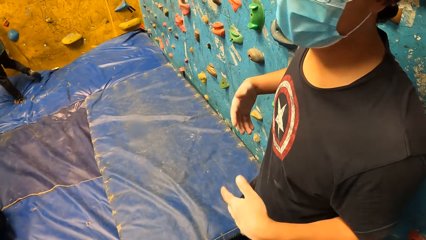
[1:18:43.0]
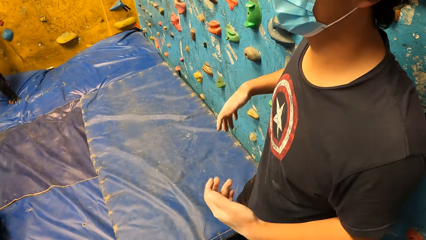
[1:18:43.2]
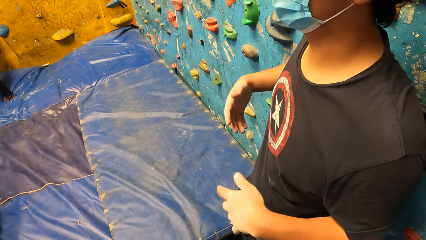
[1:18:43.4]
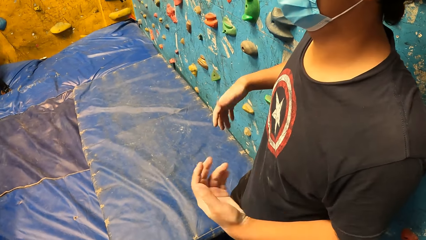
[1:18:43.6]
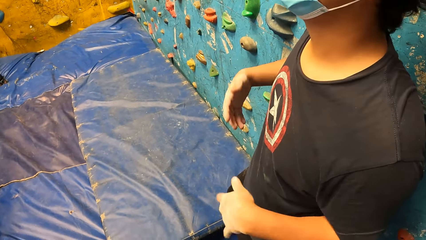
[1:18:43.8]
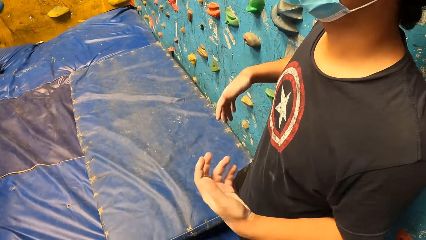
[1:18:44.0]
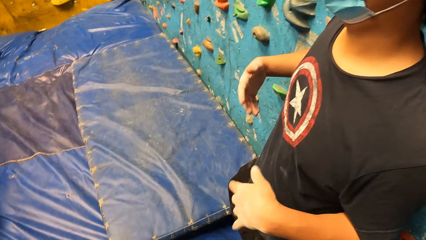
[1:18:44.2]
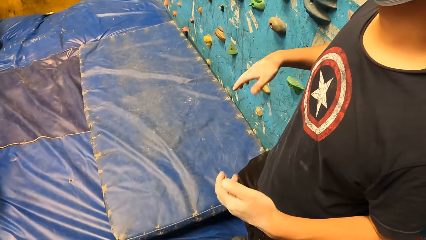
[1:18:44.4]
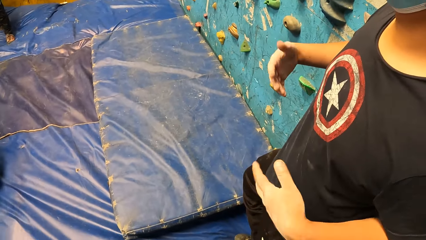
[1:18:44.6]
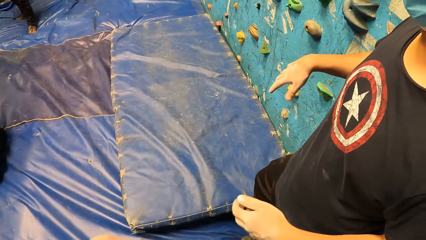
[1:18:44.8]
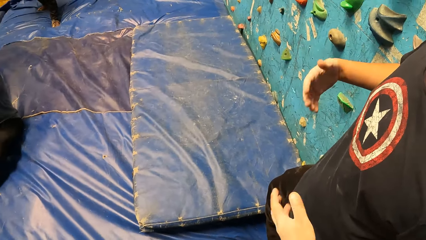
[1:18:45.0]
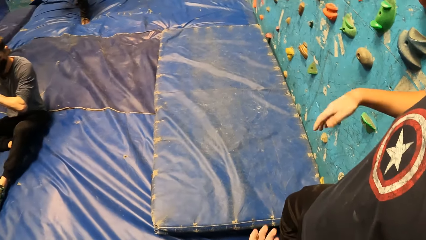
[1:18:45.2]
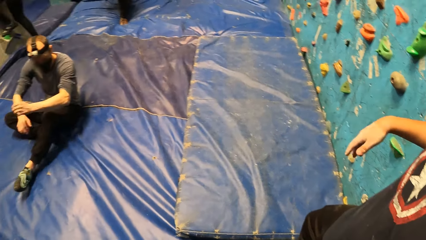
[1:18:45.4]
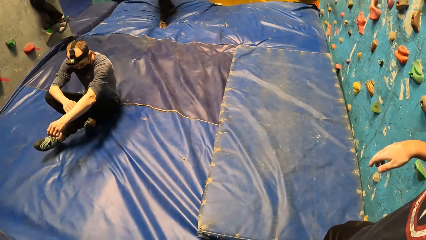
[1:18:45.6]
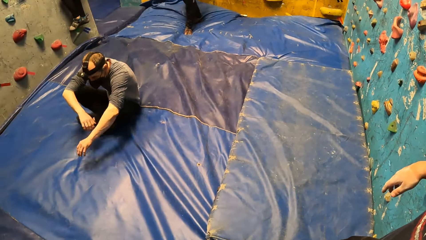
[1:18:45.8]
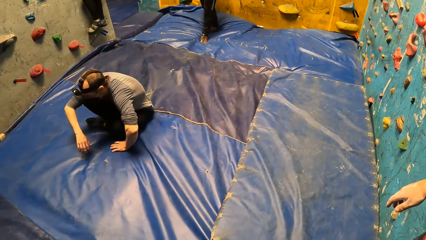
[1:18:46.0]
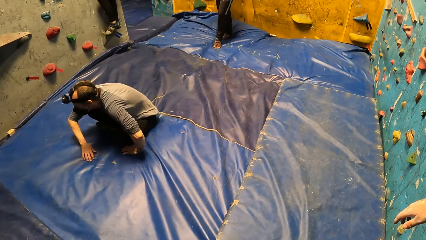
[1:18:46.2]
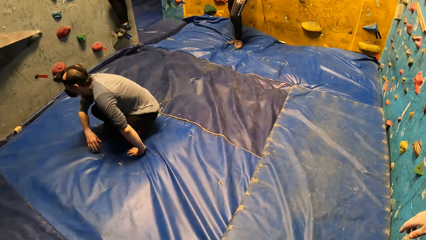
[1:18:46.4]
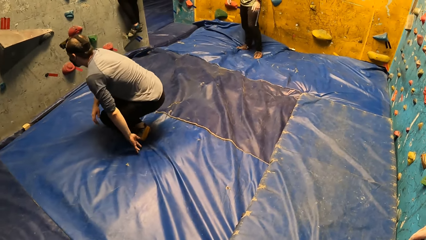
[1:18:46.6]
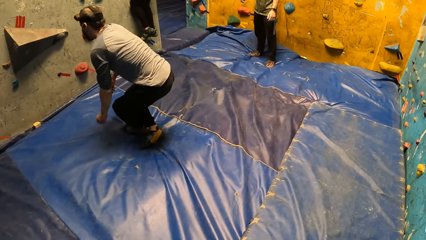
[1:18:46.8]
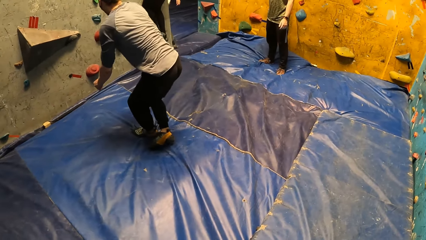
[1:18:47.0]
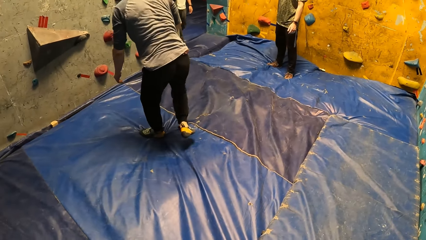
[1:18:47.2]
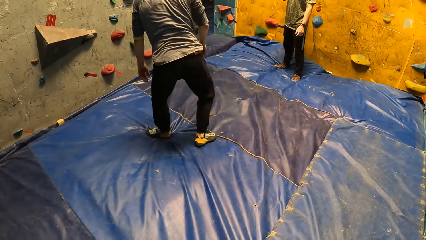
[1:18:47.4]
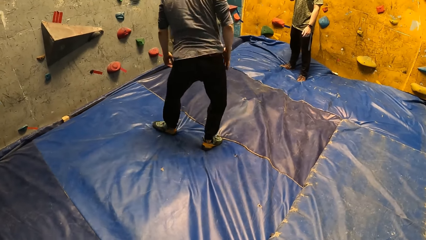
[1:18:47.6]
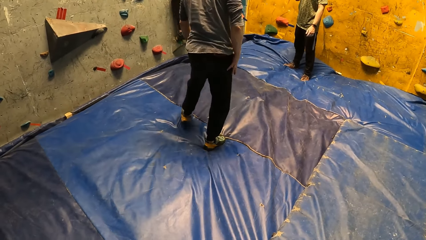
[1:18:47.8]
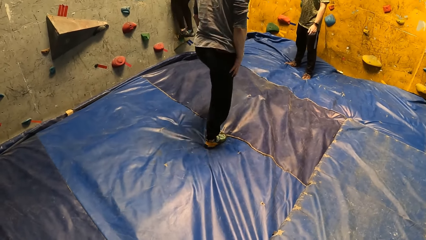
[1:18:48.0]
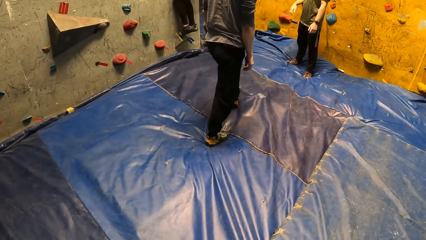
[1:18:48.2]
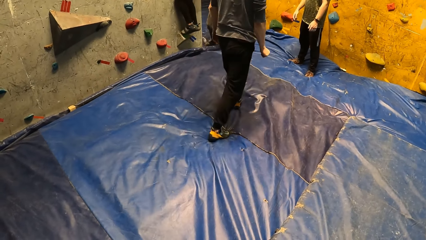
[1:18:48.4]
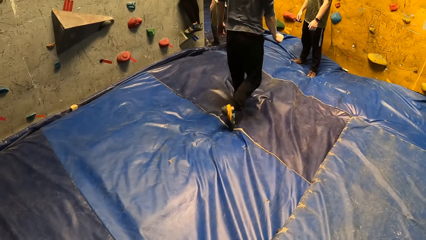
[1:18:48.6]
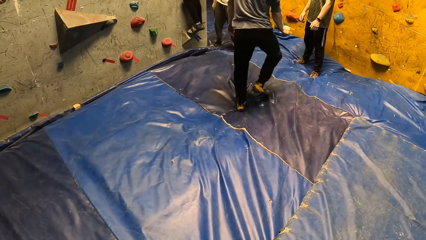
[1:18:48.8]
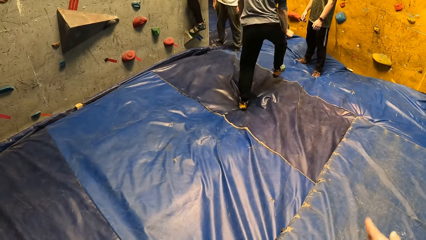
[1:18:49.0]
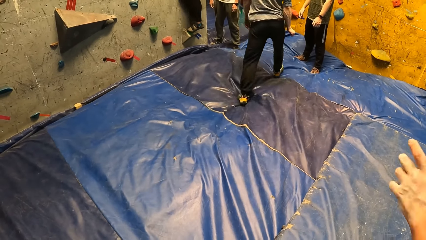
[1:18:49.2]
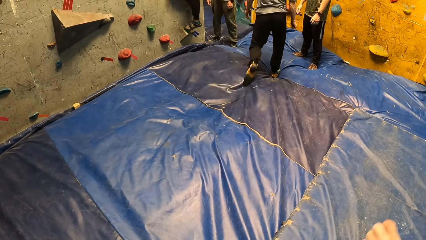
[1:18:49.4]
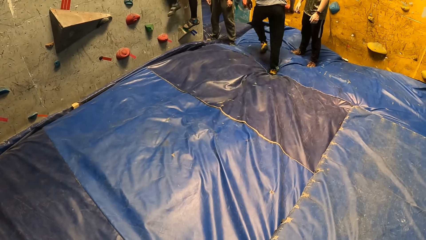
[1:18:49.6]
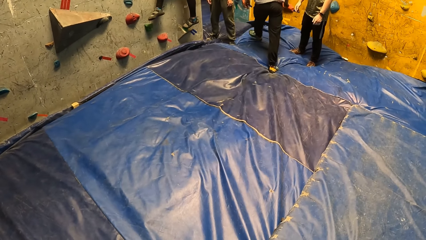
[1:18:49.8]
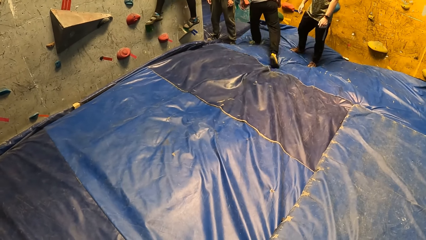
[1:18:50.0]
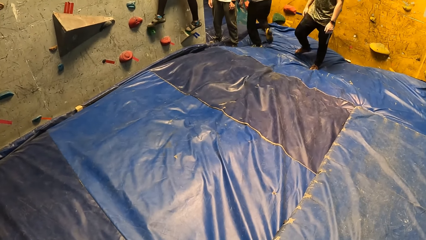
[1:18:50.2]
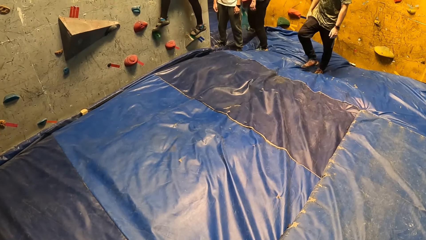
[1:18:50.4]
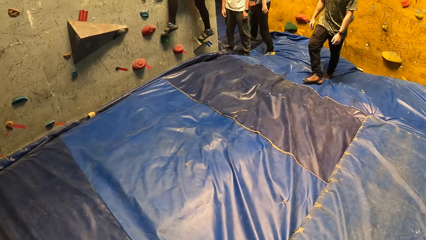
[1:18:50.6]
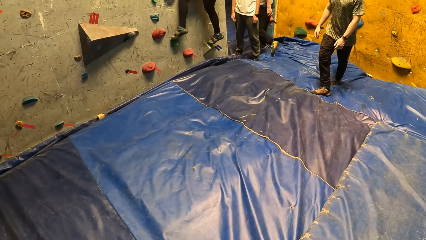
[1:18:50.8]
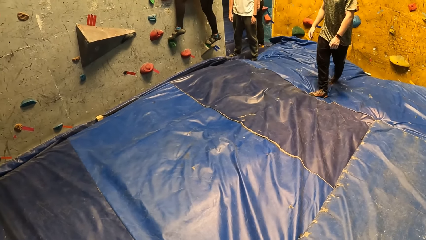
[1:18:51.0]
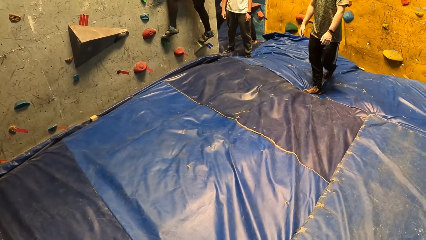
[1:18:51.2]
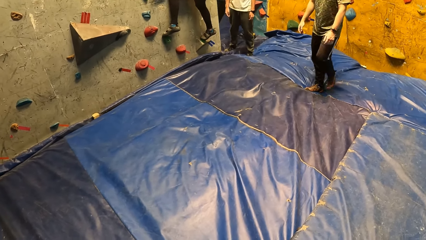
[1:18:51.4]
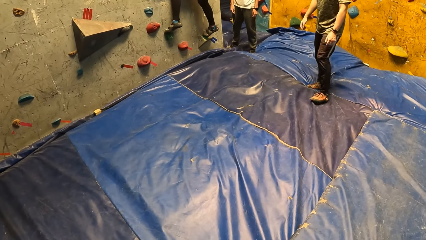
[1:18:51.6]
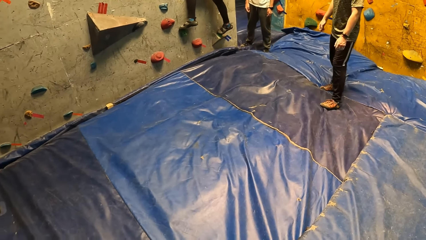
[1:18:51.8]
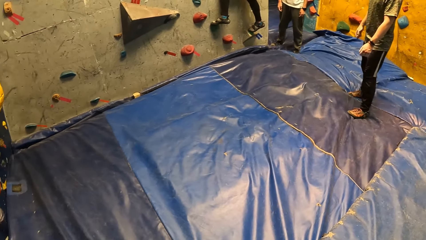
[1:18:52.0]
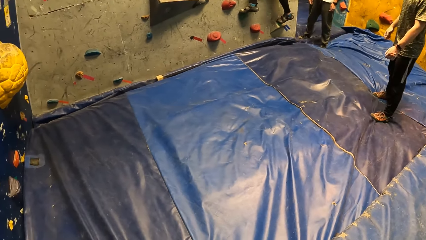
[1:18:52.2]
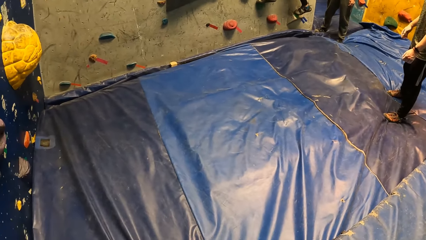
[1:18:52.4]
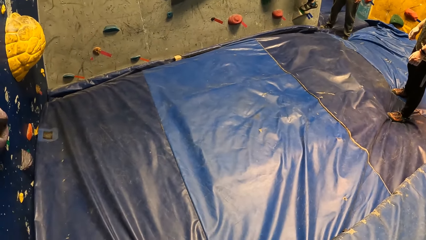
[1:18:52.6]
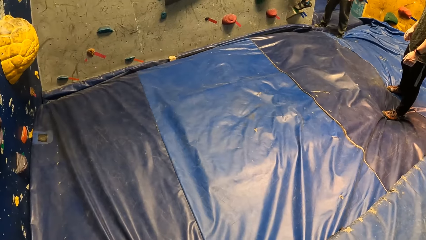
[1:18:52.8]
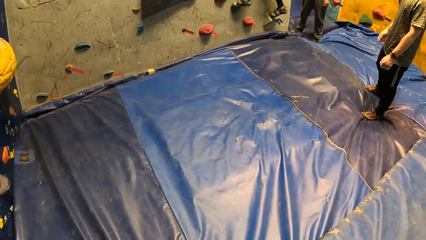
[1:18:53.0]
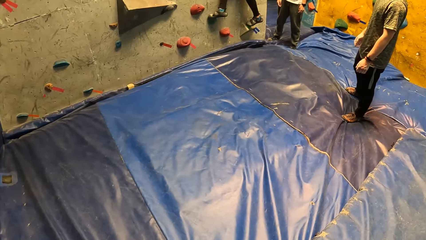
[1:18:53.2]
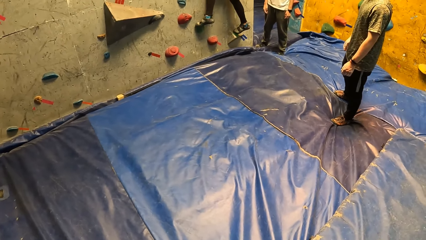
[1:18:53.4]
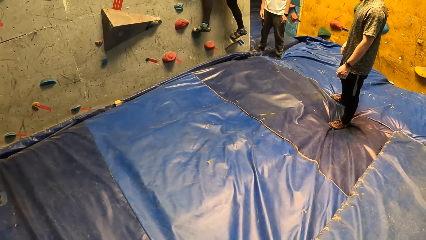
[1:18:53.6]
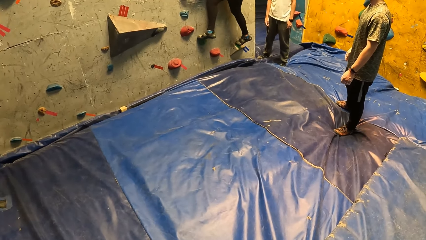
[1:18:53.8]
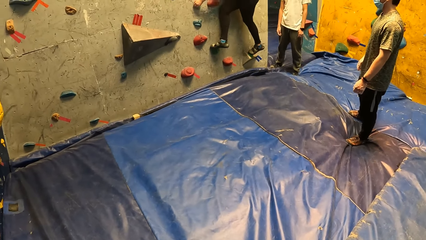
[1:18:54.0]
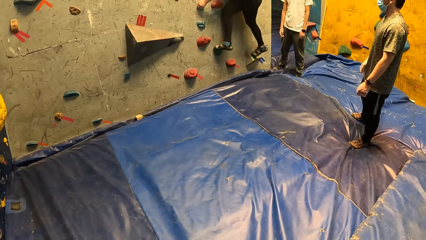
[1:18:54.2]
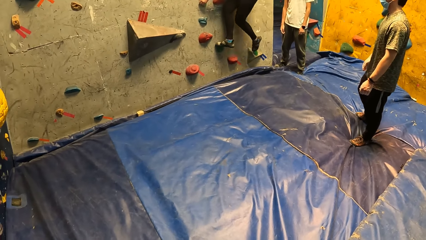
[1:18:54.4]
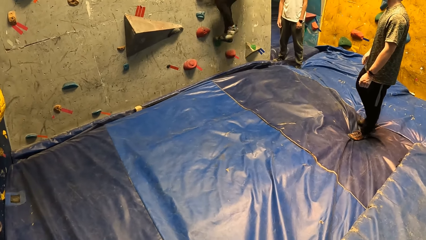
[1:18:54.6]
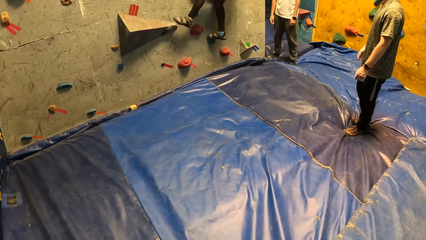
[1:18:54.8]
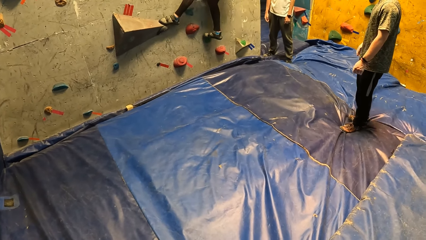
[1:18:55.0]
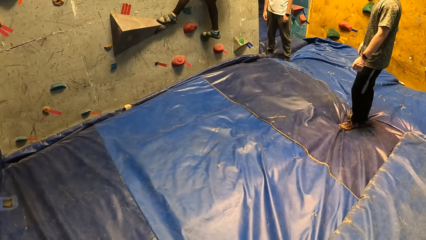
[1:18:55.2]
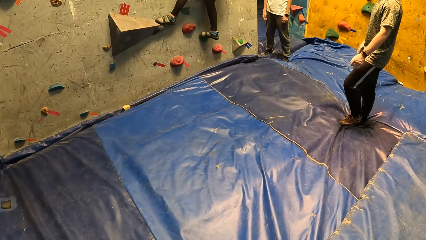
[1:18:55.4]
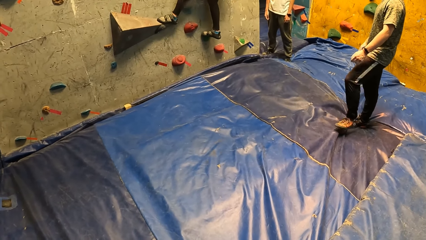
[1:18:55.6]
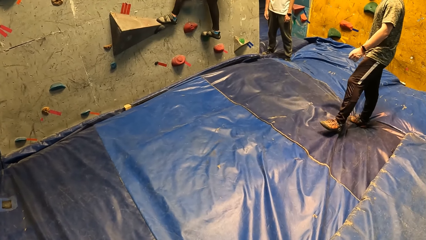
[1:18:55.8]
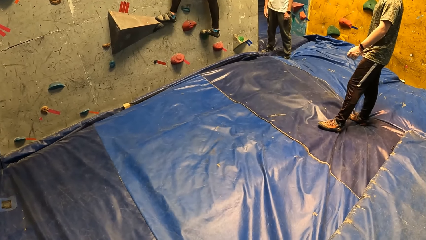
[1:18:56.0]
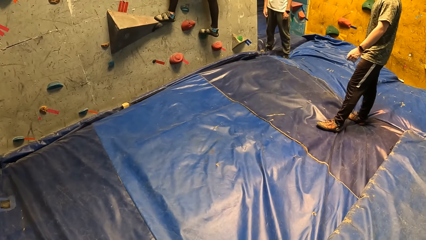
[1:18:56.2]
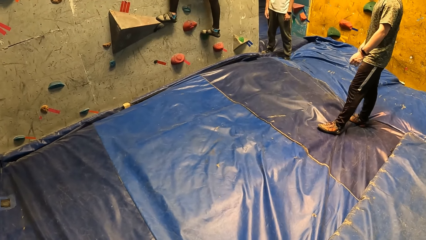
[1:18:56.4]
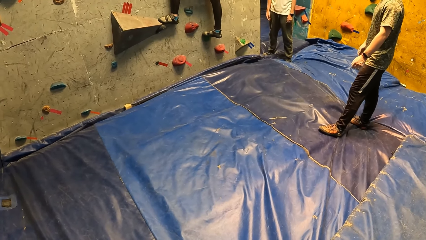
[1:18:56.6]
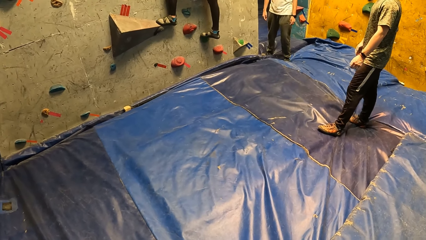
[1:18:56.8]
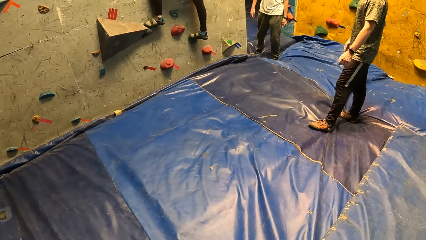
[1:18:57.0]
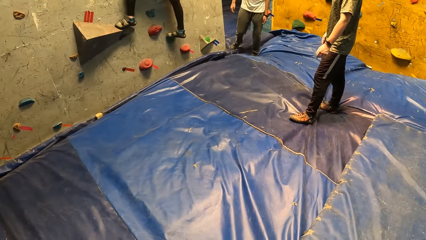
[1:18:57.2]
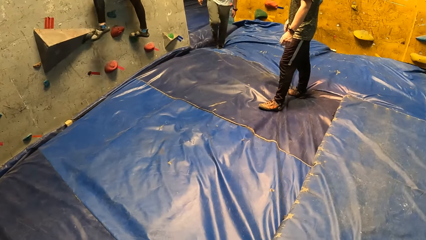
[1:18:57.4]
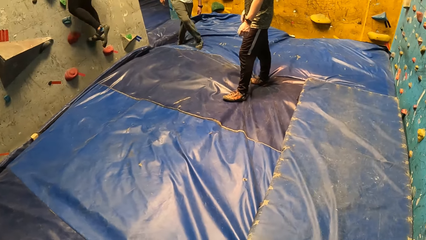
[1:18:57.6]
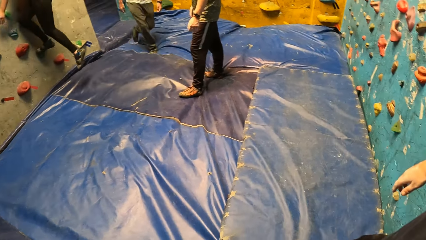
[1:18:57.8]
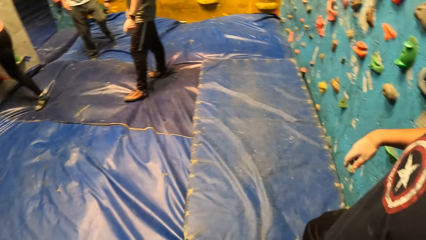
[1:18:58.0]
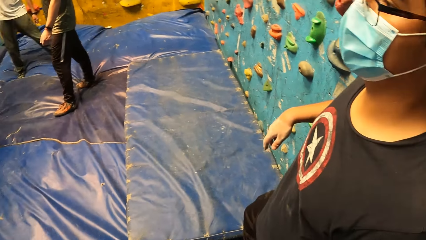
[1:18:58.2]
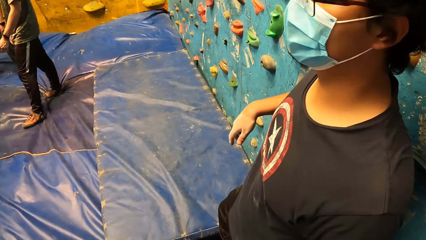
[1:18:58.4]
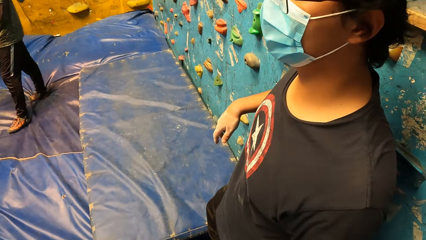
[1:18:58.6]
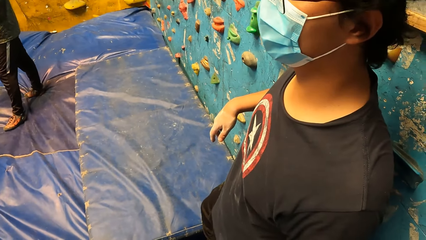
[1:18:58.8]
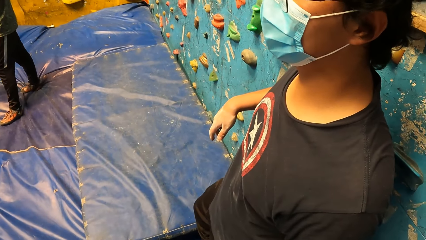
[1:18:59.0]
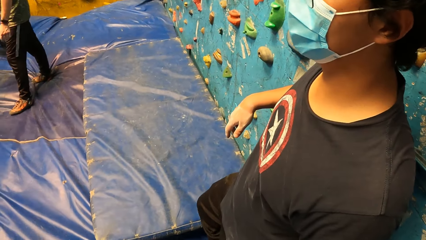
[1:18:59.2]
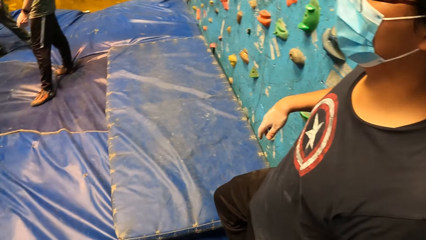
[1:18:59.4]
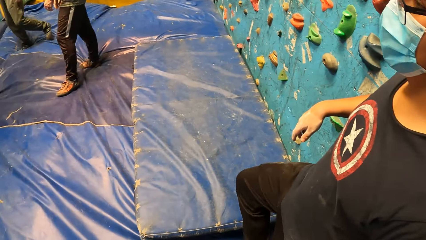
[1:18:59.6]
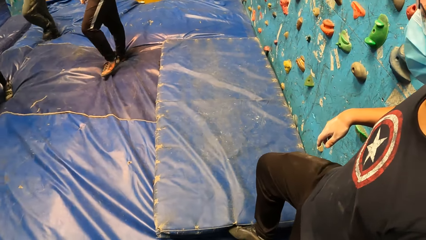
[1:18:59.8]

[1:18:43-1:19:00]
A person shakes his fingers. The camera wearer looks around the room. A woman climbs the wall. Another person stands up and walks around the room. The woman climbs on the climbing wall. Another person walks around the room. The second person walks out of the room. The camera wearer looks around the room. They stare at the woman on the climbing wall. The woman climbs on the climbing wall. She steps down from the climbing wall. She lands on the crash pad. The camera wearer looks around the room.
